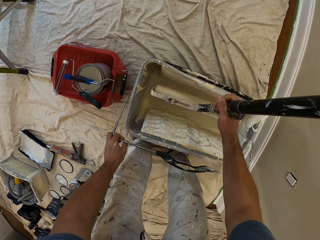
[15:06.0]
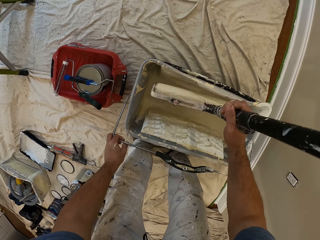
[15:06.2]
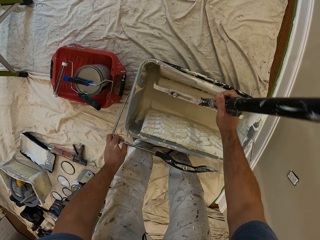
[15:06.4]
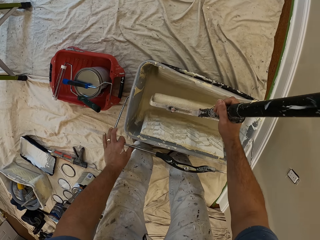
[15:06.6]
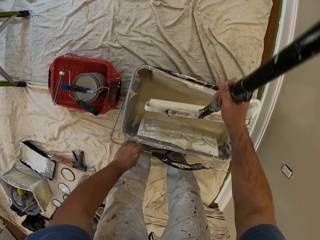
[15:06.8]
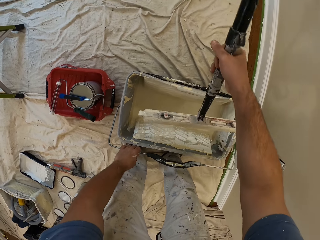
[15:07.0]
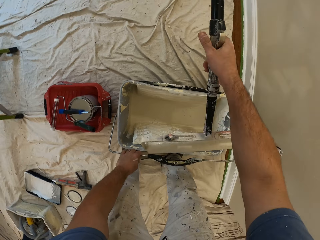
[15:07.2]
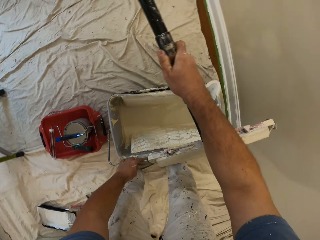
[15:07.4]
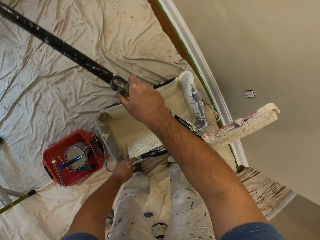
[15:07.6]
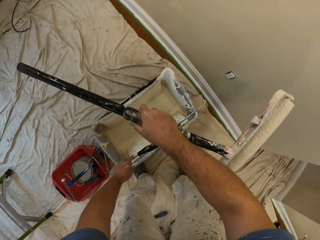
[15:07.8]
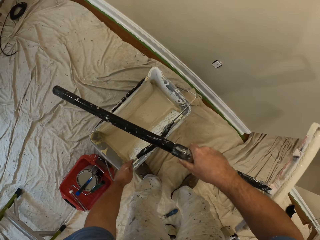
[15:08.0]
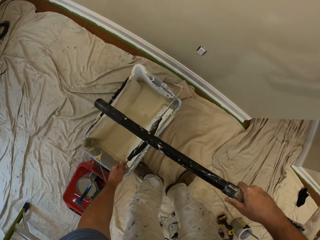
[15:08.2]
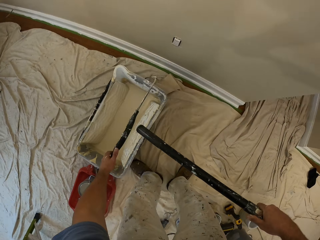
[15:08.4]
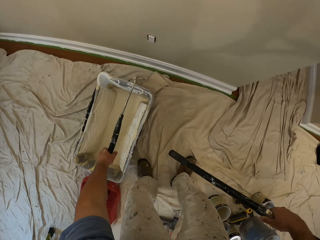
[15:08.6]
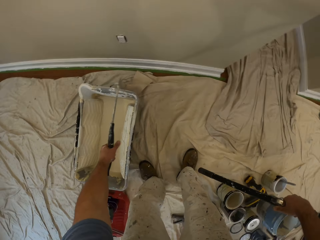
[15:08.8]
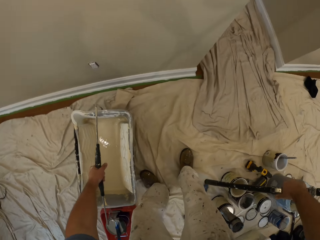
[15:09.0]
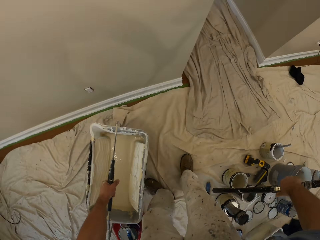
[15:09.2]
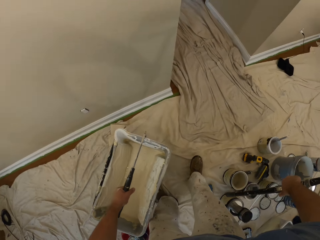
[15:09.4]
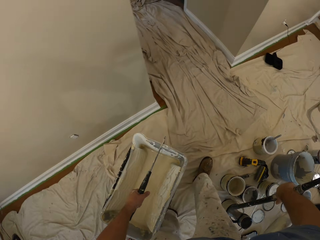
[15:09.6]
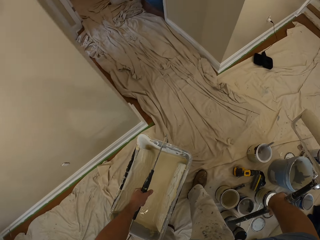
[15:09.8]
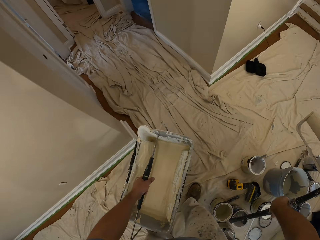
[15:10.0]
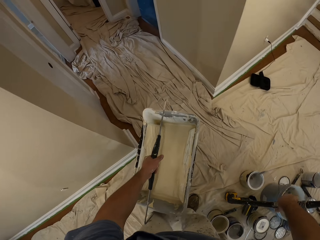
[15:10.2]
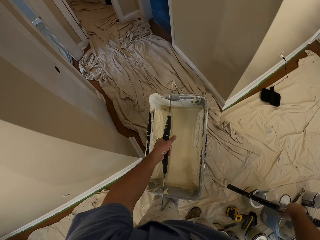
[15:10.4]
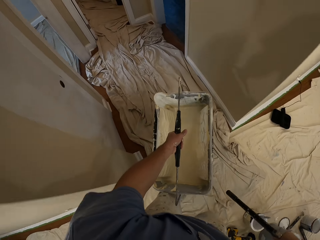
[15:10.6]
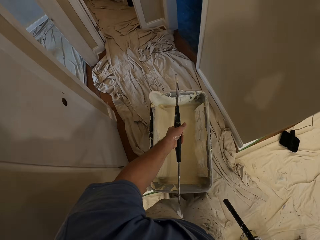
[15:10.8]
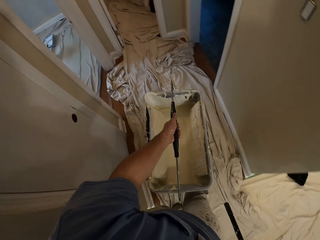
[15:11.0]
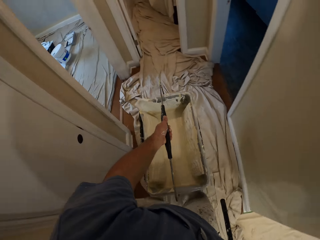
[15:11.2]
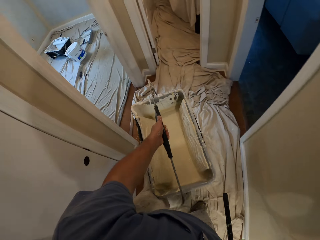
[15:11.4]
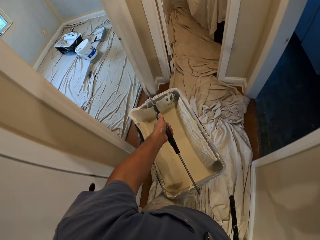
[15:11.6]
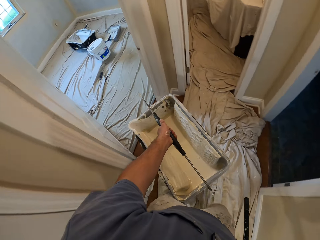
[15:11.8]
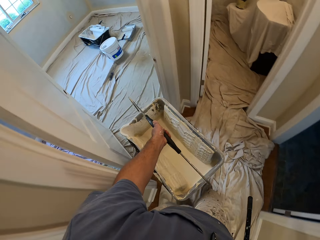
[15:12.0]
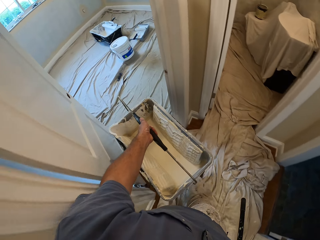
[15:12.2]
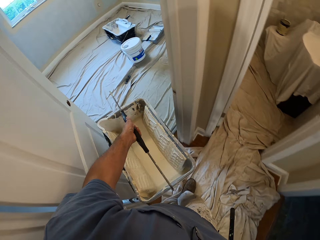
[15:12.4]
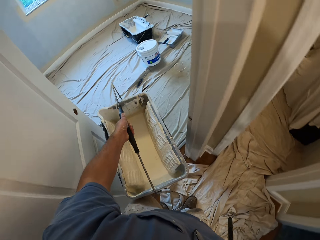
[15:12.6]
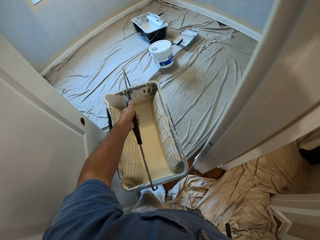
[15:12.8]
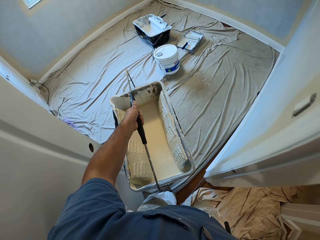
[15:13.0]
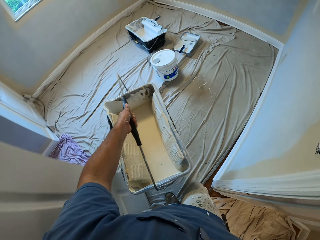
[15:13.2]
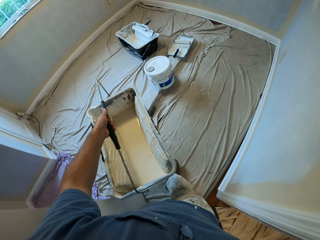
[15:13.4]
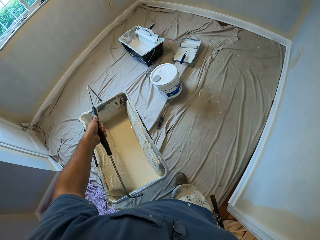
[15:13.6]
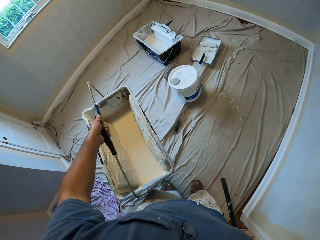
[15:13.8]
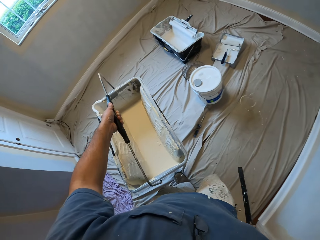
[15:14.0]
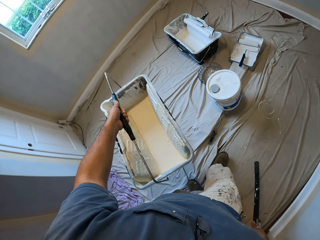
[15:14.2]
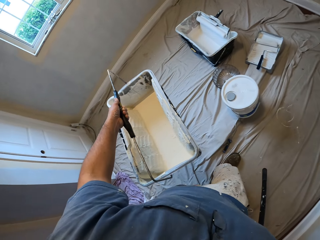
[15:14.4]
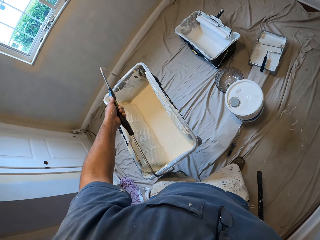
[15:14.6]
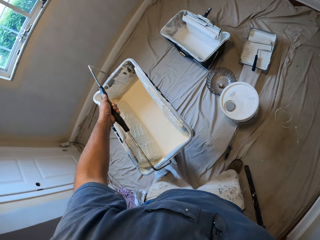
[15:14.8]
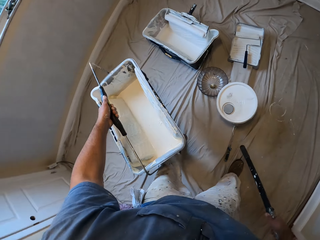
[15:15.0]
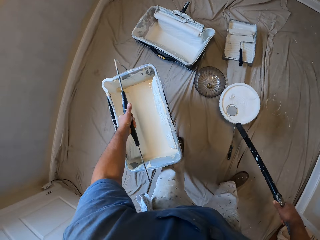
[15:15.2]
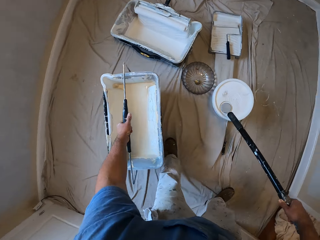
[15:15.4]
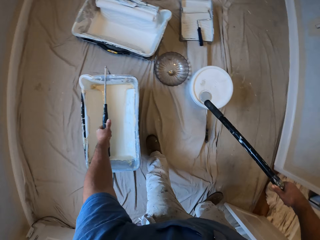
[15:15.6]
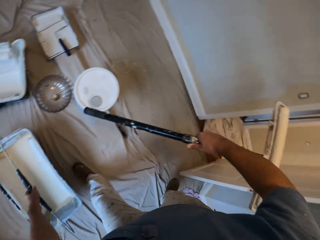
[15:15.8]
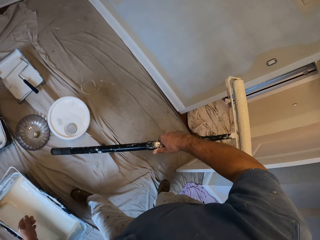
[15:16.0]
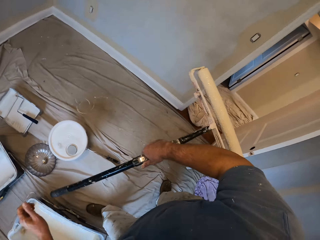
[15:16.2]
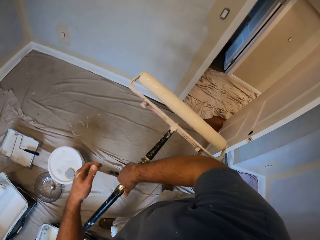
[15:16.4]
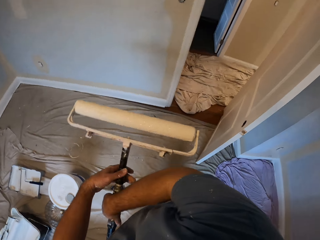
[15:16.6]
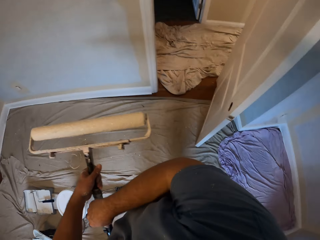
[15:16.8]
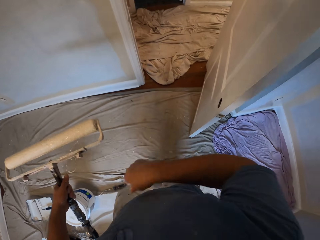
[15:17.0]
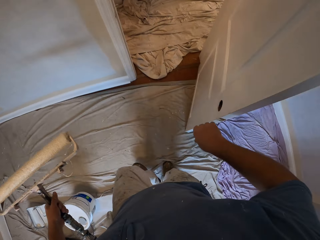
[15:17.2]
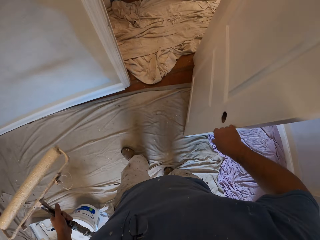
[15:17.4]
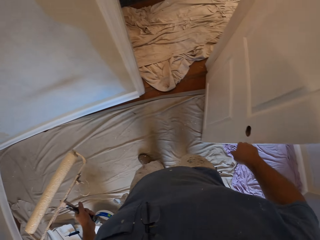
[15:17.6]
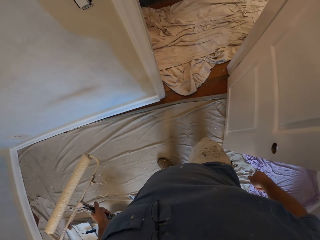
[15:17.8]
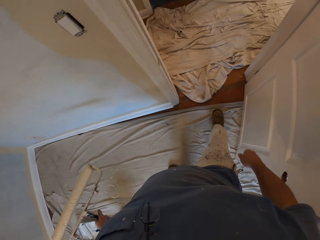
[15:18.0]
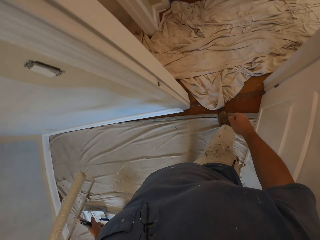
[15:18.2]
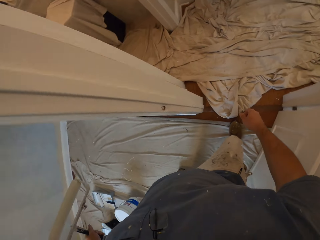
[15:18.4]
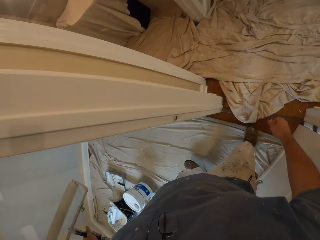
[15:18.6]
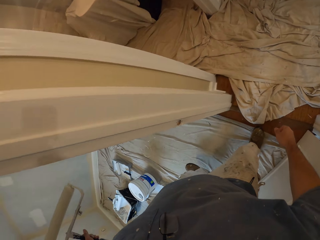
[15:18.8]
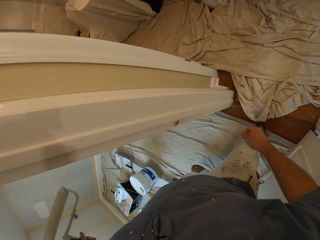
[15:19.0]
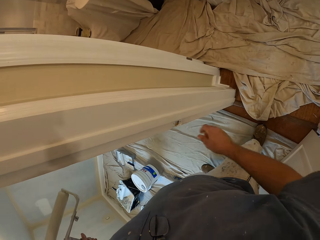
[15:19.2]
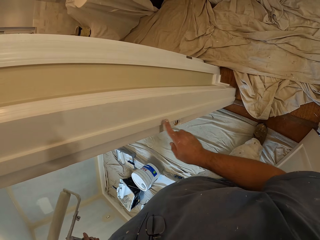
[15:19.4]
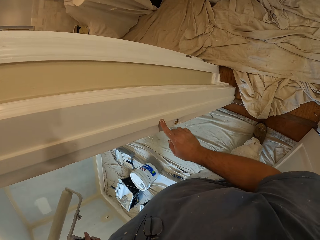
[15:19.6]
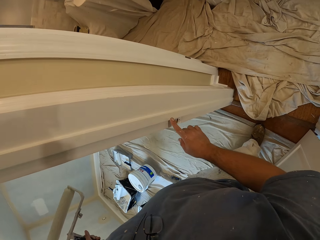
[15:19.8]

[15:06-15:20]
The camera wearer holds the roller. They rub the paint roller on the paint bucket. They carry the paint bucket. They walk out the room with the paint to a different room. They walk in the room with the paint. They drop the paint bucket. They hold the roller. They walk towards the door.

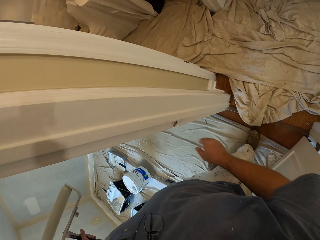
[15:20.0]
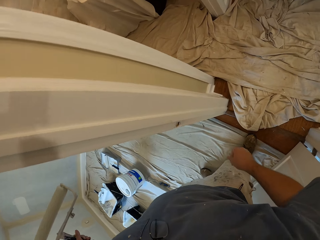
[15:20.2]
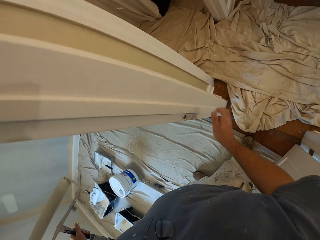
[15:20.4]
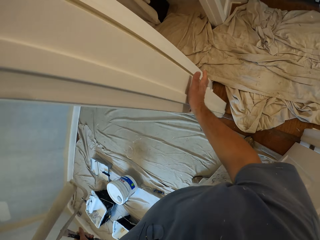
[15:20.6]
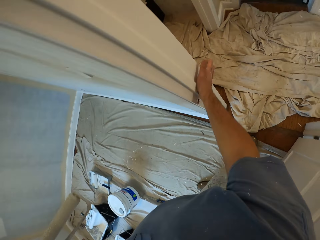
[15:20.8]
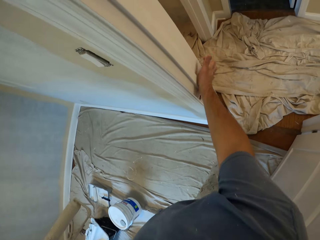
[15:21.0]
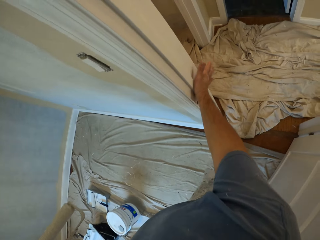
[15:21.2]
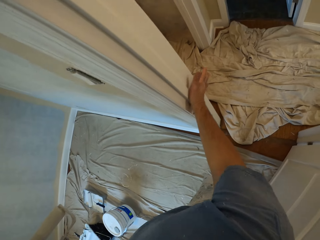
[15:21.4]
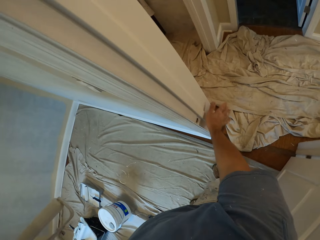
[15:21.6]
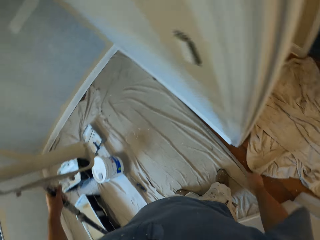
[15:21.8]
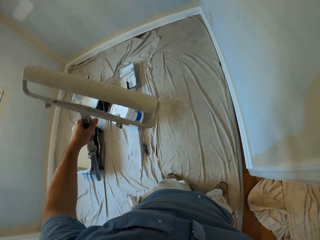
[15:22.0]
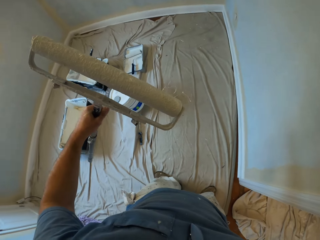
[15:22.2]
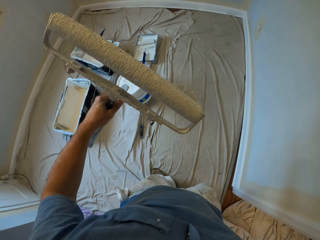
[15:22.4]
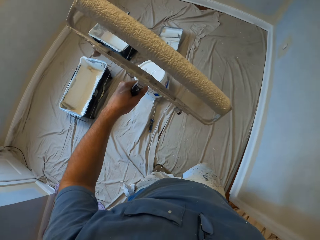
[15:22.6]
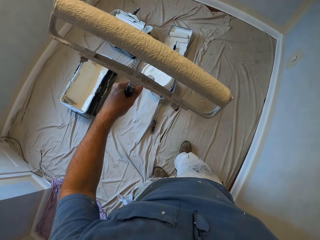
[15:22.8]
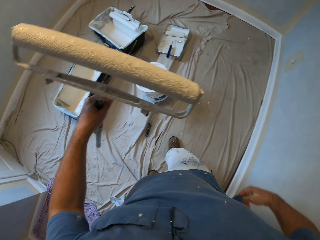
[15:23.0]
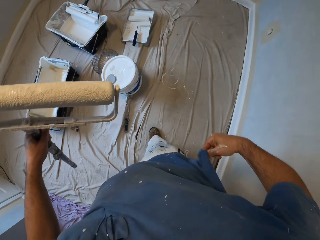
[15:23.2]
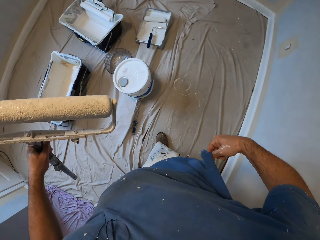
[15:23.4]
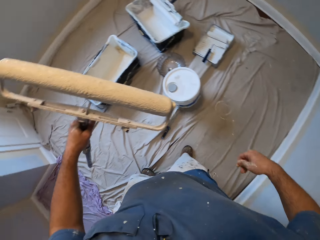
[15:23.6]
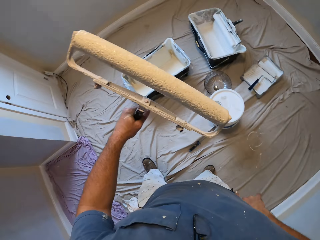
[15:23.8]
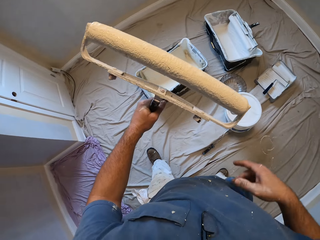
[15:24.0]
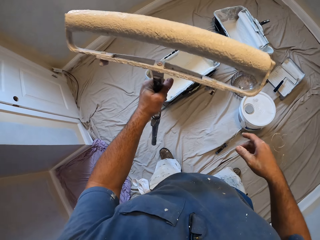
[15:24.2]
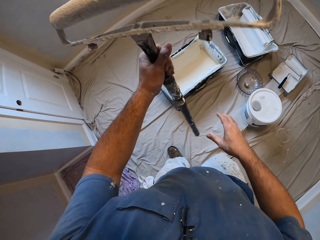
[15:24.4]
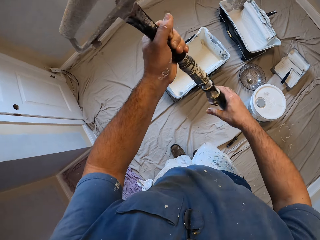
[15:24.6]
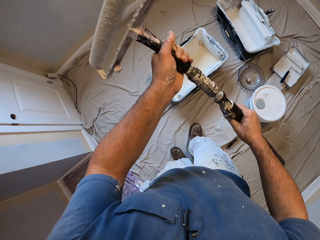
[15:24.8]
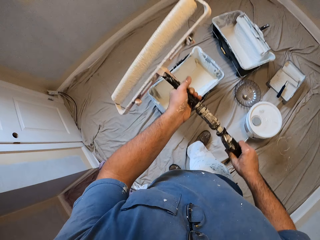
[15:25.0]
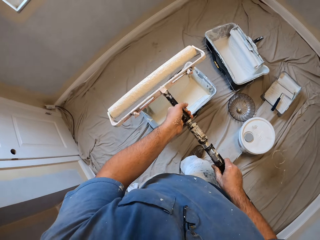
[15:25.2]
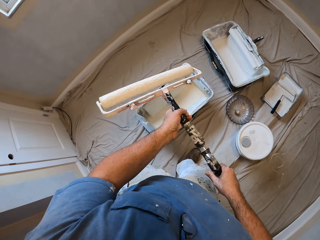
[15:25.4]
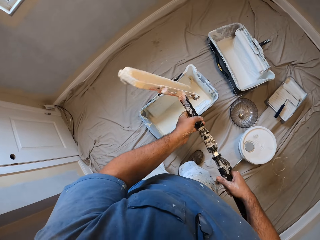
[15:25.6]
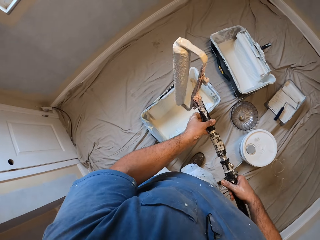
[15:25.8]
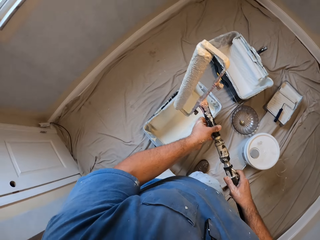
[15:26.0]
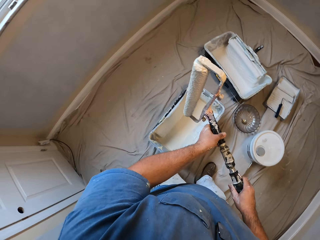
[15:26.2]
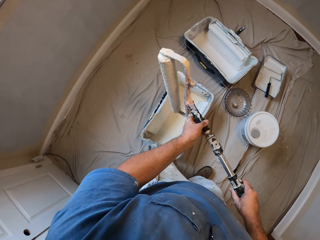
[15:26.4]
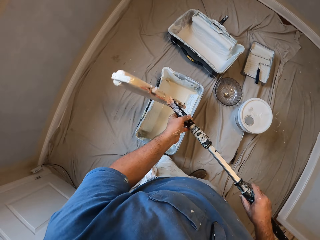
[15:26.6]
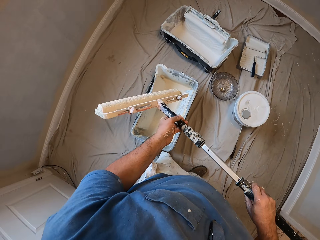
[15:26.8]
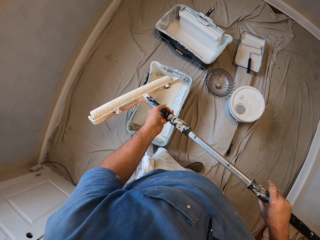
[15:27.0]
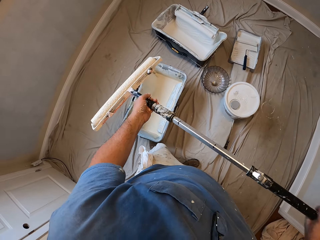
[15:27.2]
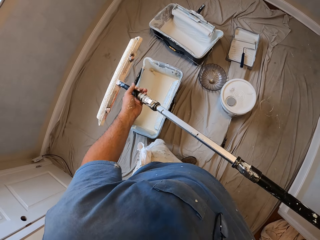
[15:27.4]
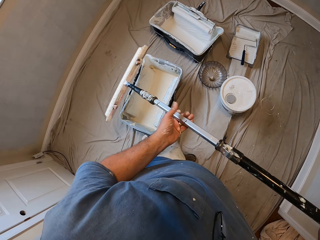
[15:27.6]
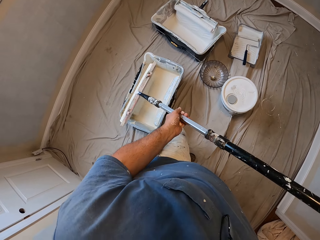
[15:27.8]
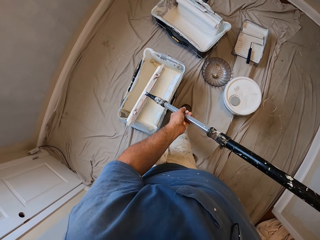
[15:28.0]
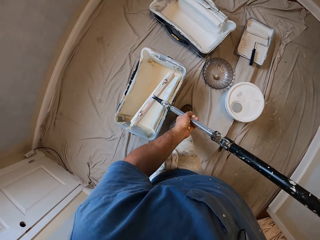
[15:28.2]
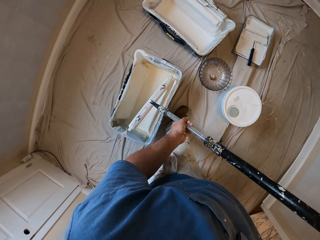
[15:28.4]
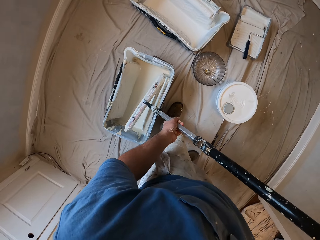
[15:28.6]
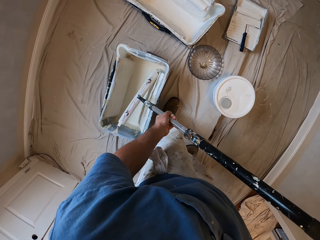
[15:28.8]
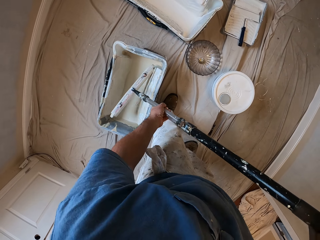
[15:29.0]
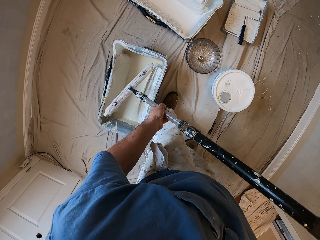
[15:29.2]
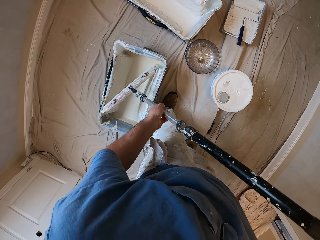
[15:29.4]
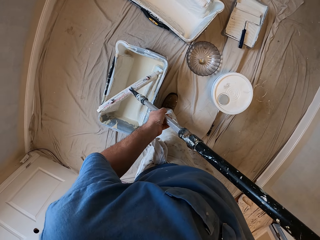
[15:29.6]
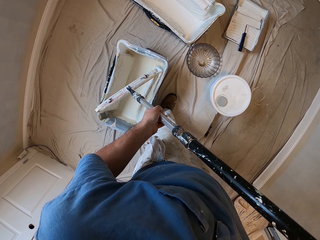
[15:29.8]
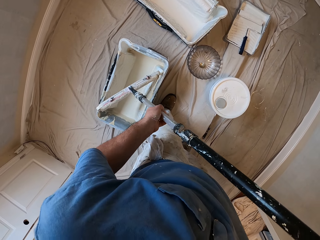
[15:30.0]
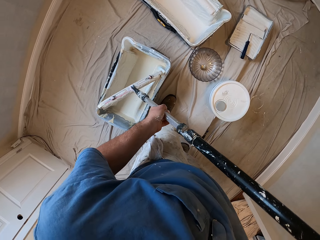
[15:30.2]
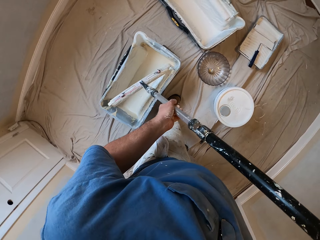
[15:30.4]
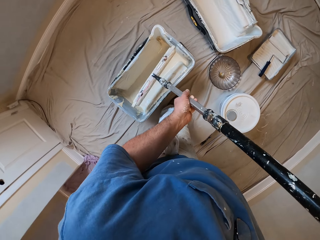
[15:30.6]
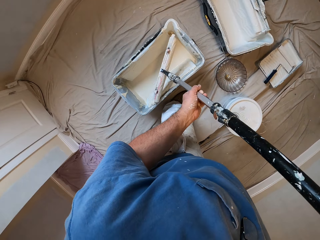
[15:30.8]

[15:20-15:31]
The camera wearer rubs his finger on the door frame. He rubs his palm on the door frame. He walks in the room. He extends the paint roller handle. He dips the paint roller inside the paint bucket.
